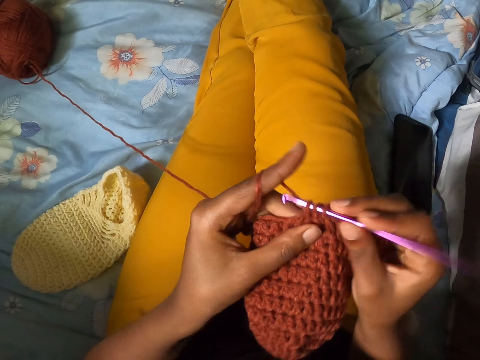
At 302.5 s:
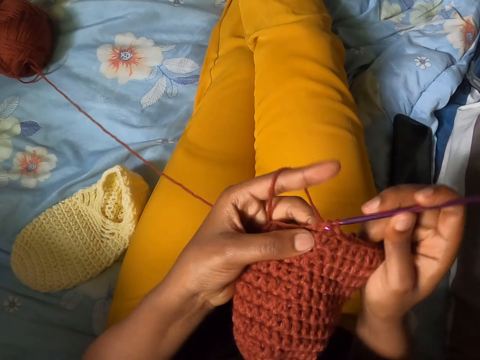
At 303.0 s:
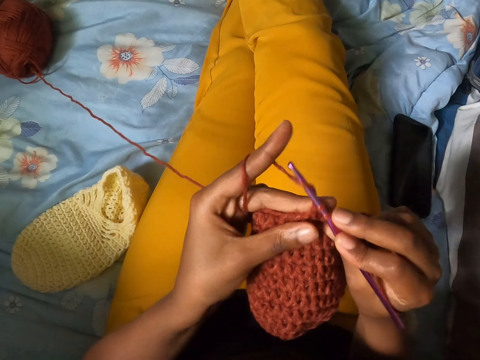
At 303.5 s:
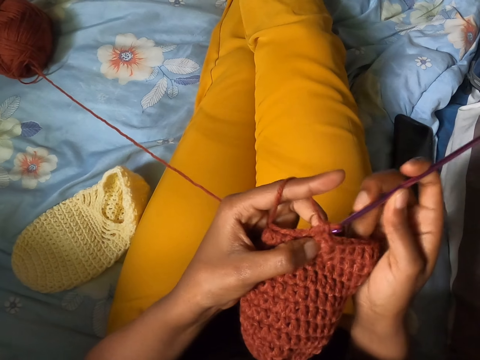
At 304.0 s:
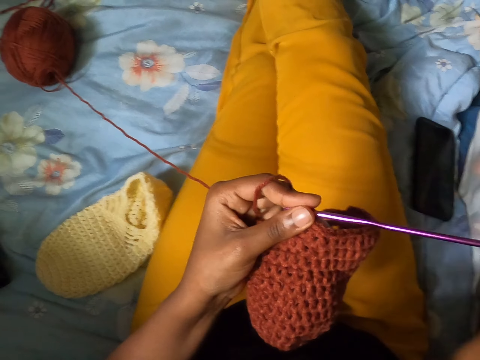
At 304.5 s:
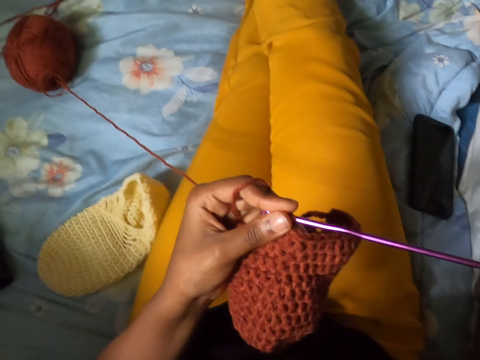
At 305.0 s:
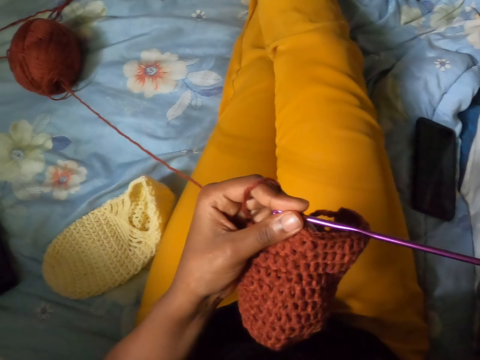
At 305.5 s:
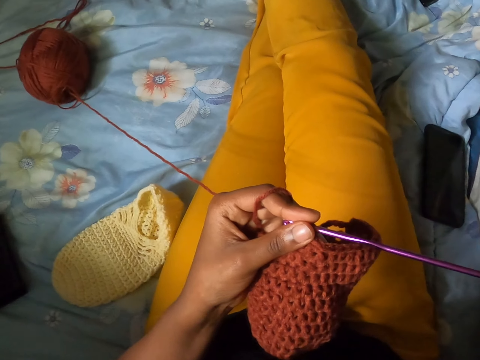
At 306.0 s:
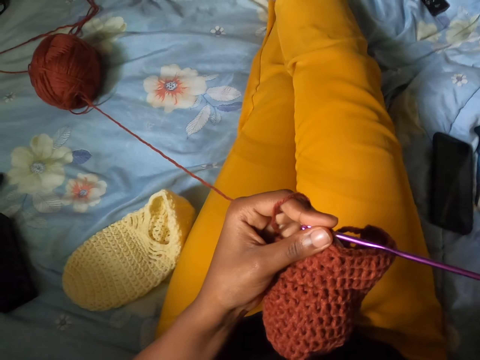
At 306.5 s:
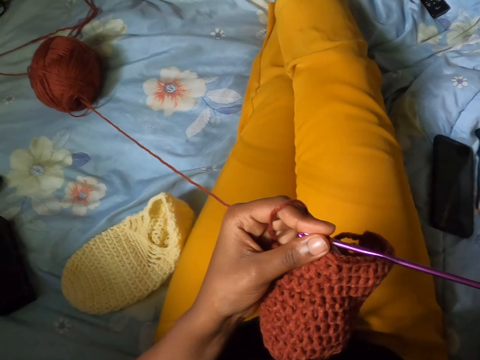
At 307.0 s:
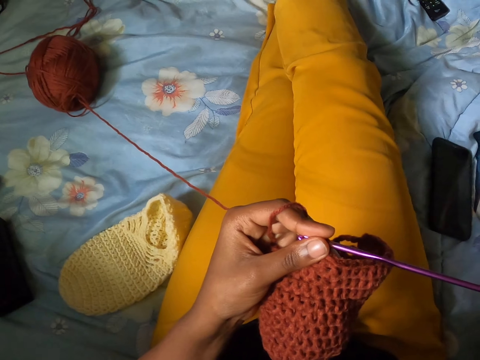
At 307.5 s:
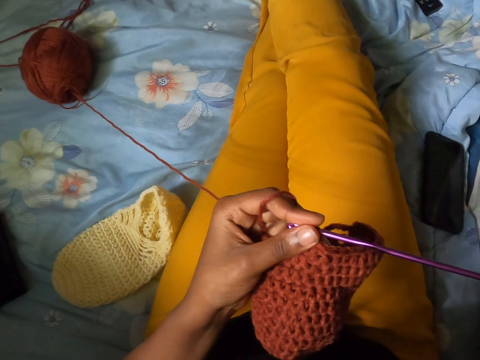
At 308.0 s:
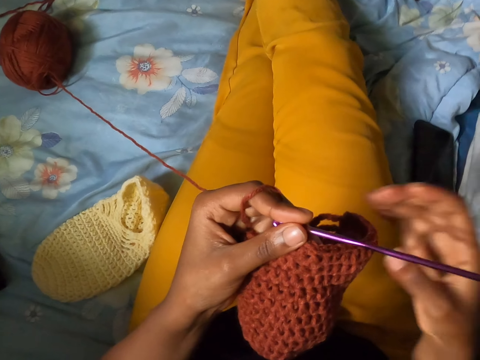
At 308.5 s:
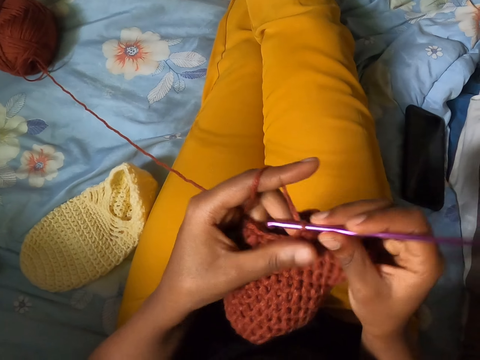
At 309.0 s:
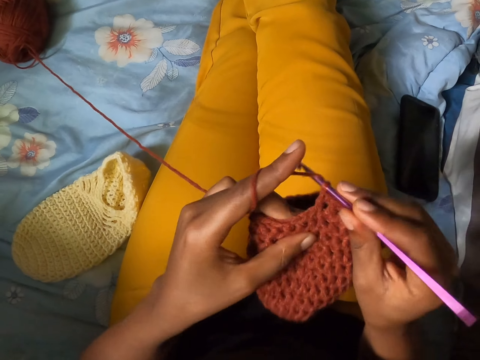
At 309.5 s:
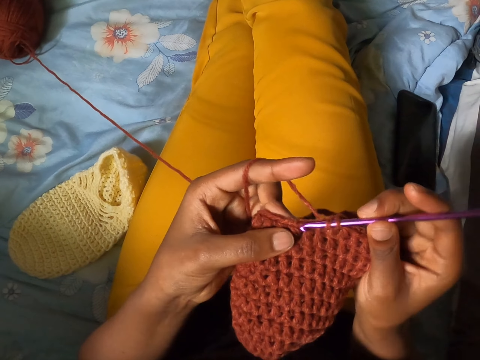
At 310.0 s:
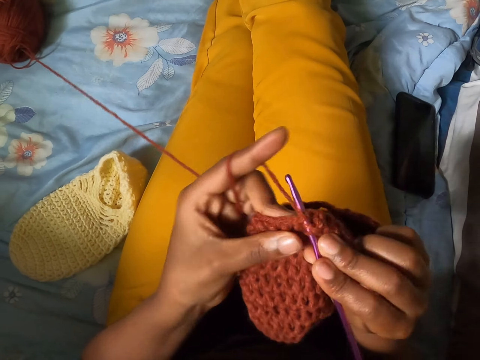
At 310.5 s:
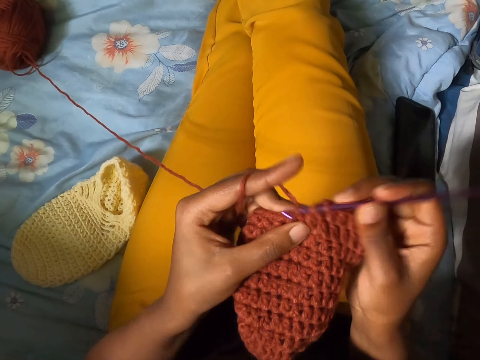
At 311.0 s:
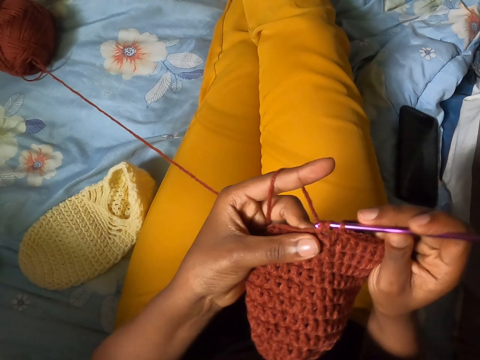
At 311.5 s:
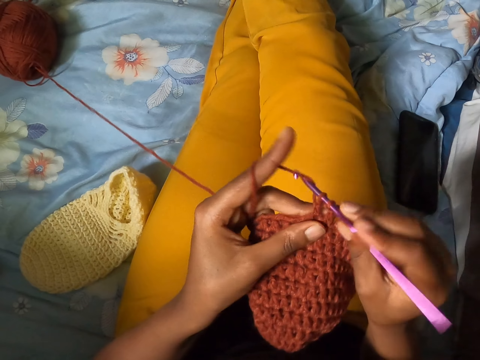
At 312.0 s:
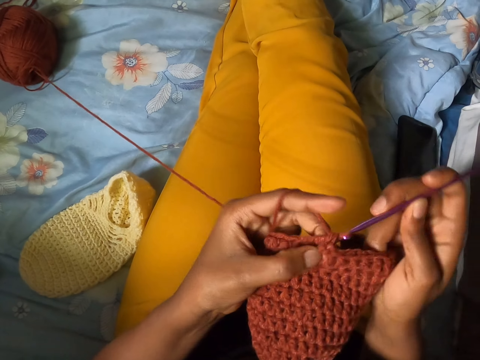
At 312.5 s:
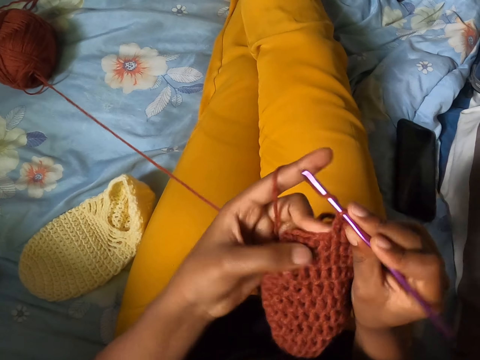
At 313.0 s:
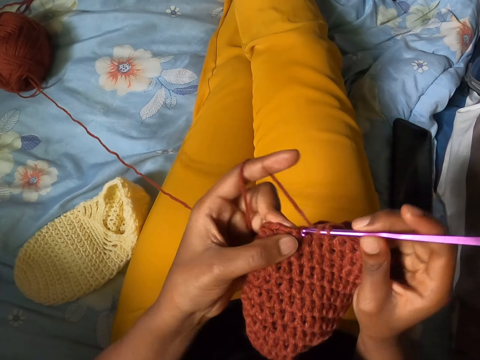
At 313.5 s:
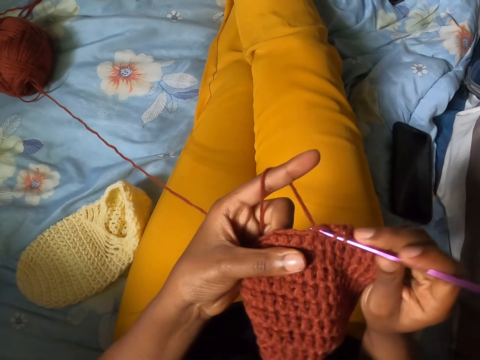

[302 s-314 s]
The camera wearer removes a hand from the yarn. They return the hand. They knit.

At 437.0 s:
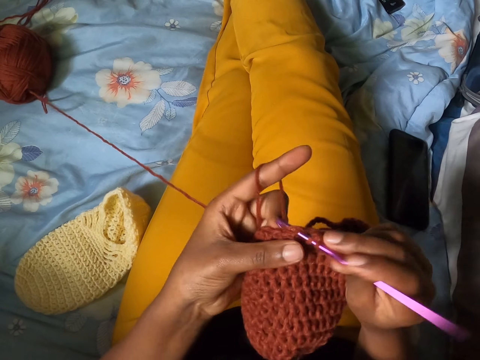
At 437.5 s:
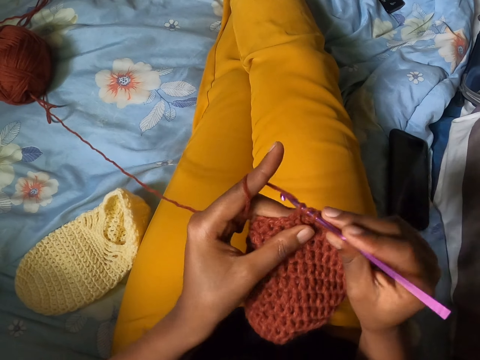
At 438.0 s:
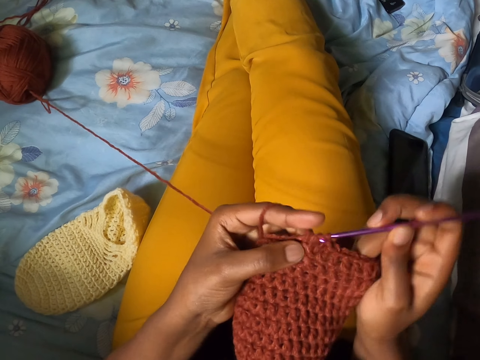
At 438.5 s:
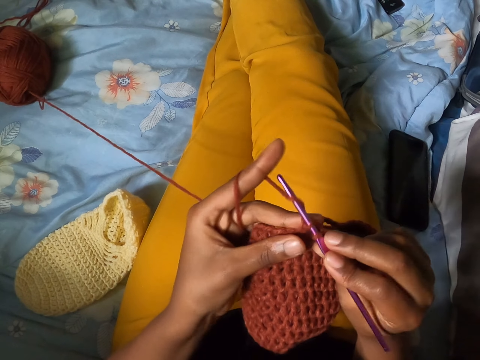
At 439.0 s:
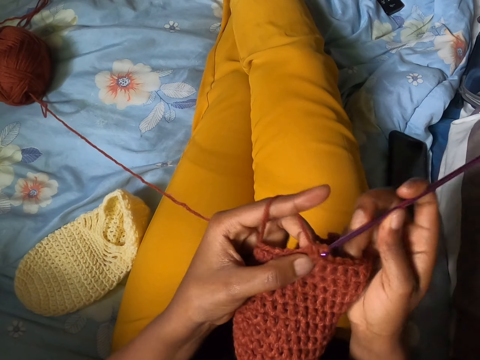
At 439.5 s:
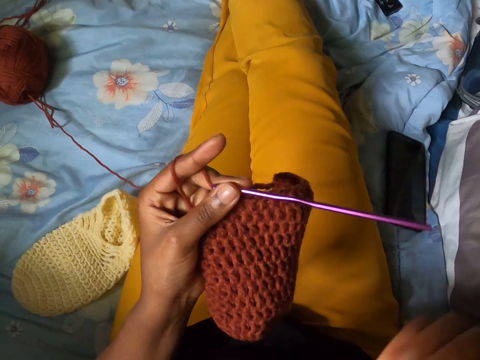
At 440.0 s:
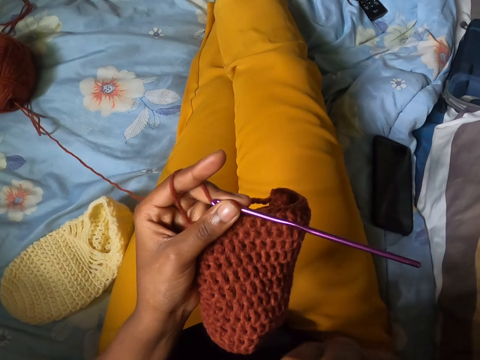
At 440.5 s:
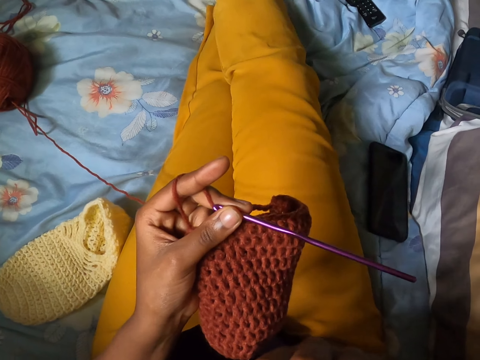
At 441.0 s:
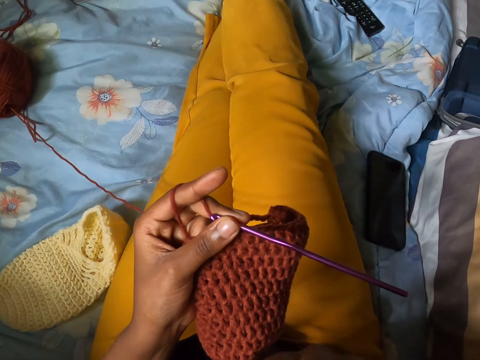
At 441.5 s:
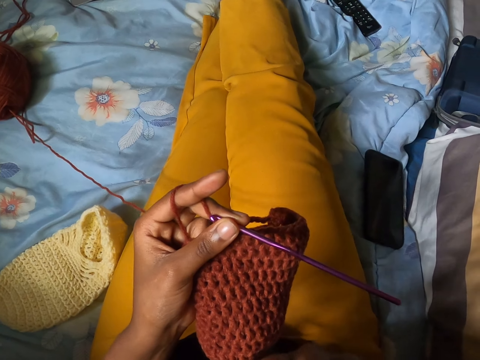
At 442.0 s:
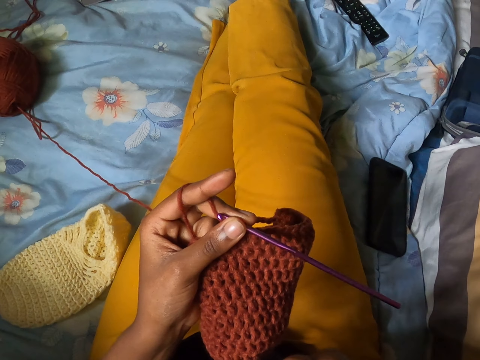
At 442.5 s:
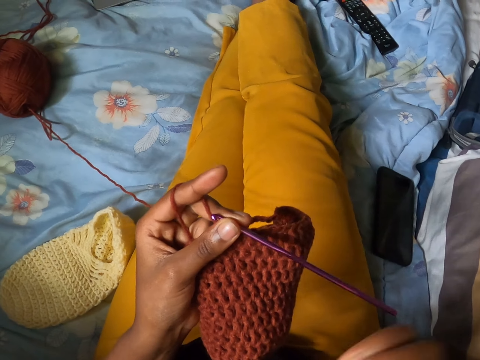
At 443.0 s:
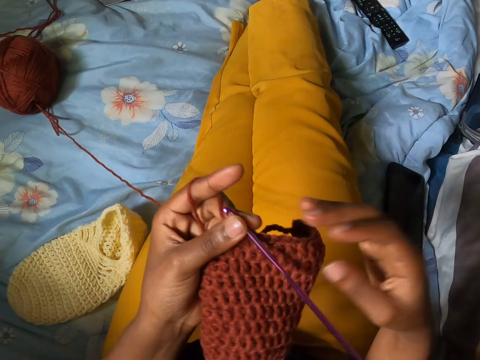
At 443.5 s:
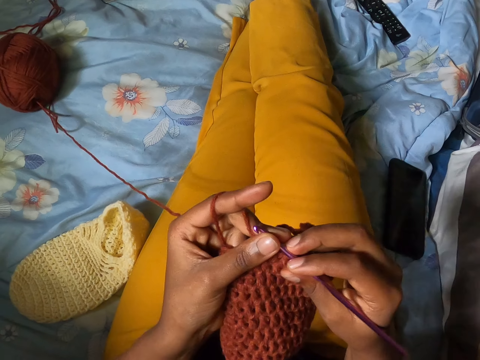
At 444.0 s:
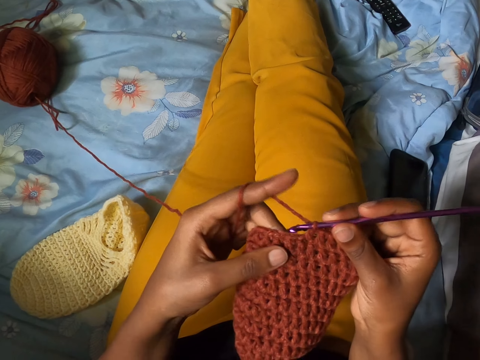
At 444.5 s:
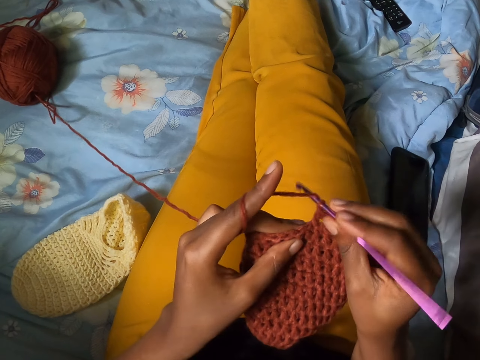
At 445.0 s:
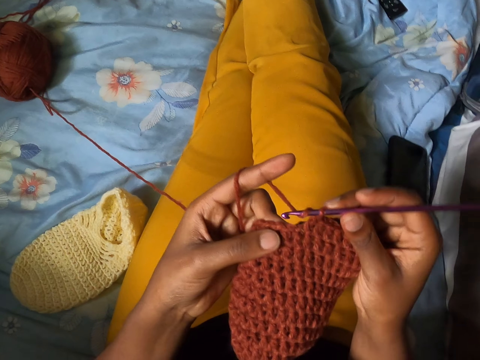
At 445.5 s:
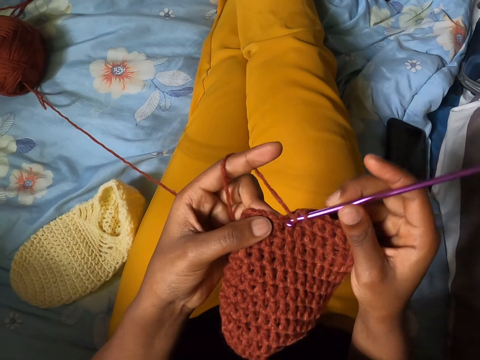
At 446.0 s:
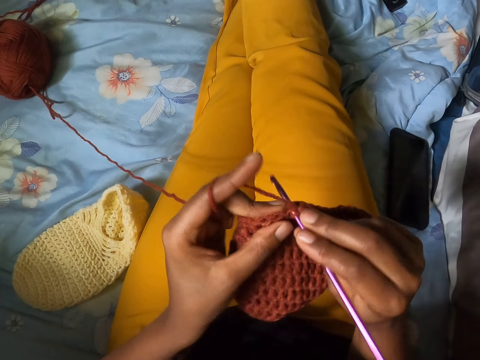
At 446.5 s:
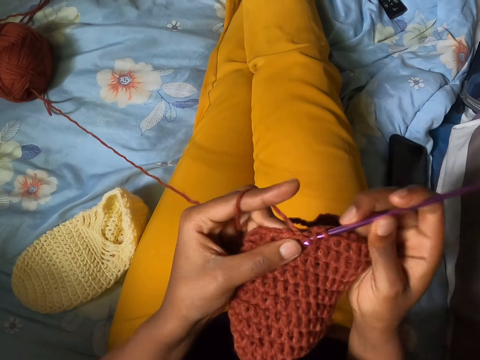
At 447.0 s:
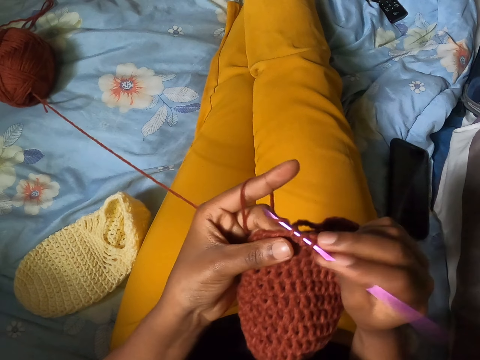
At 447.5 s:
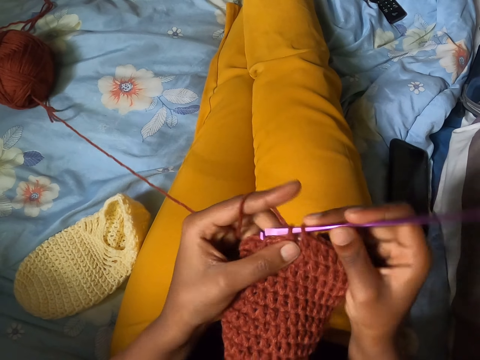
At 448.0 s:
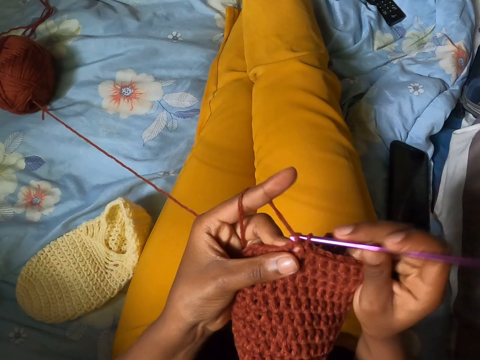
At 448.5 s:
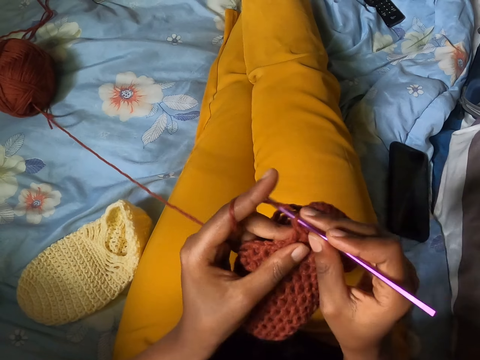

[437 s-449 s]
The camera wearer removes the hand from the yarn. She returns the hands back to the yarn. She crochets the yarn with the crochet hook in her right hand.
